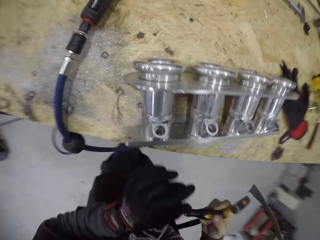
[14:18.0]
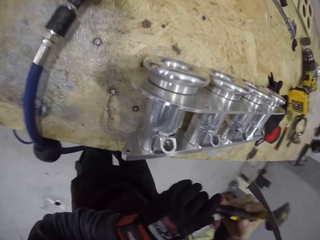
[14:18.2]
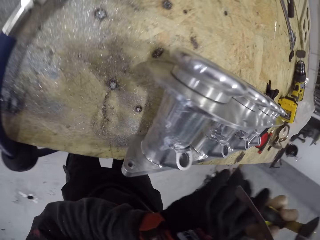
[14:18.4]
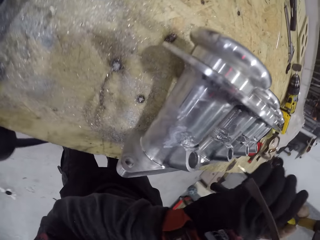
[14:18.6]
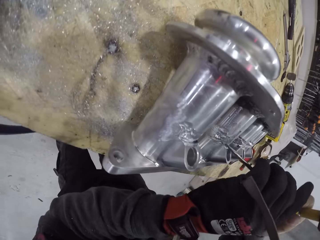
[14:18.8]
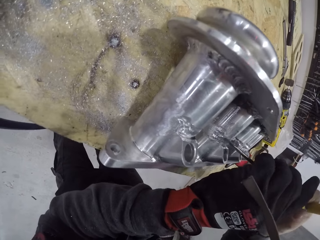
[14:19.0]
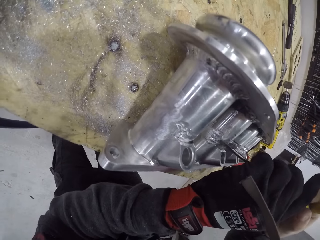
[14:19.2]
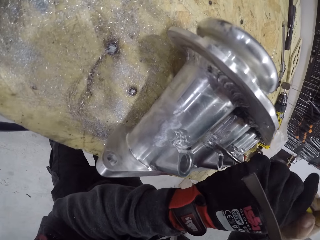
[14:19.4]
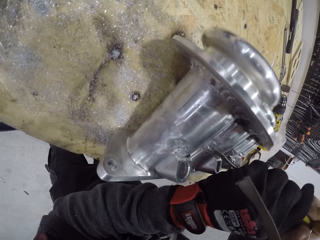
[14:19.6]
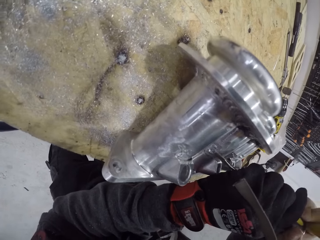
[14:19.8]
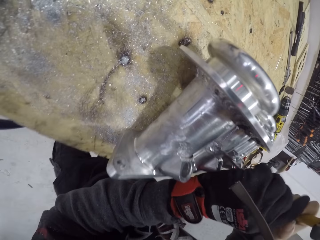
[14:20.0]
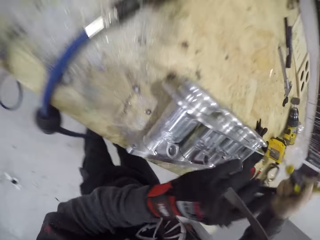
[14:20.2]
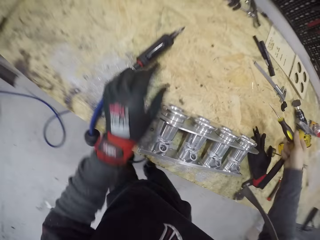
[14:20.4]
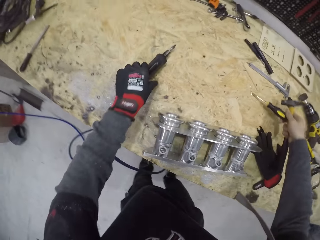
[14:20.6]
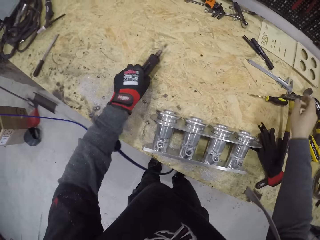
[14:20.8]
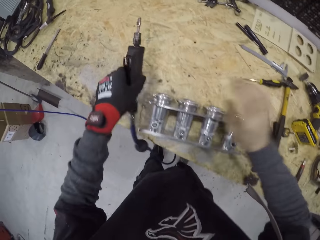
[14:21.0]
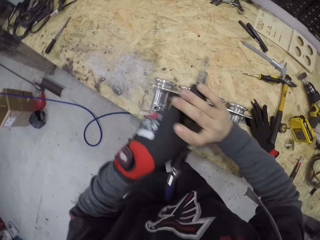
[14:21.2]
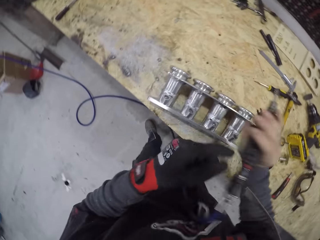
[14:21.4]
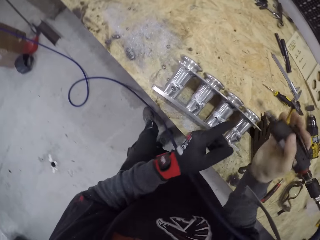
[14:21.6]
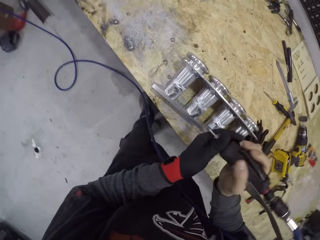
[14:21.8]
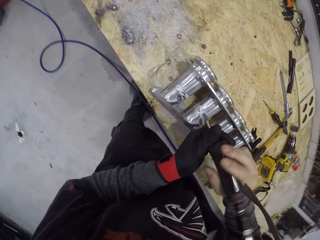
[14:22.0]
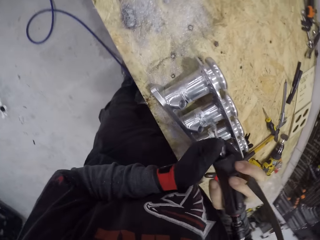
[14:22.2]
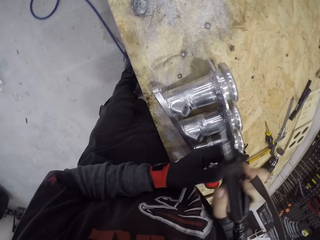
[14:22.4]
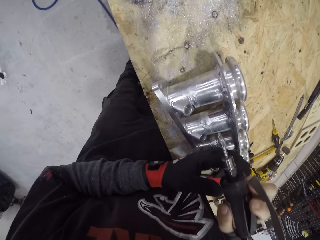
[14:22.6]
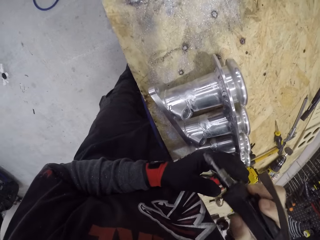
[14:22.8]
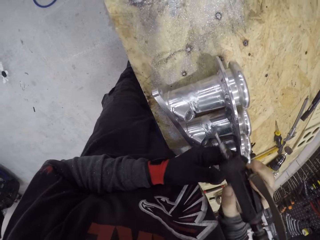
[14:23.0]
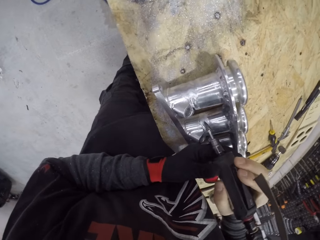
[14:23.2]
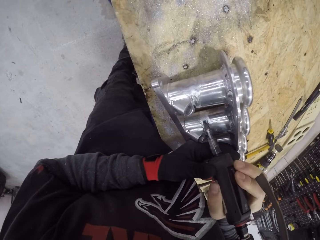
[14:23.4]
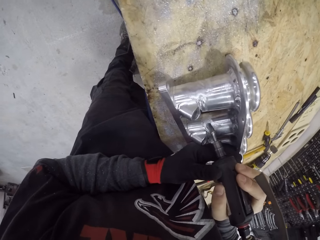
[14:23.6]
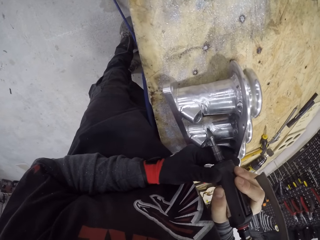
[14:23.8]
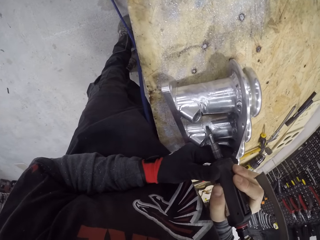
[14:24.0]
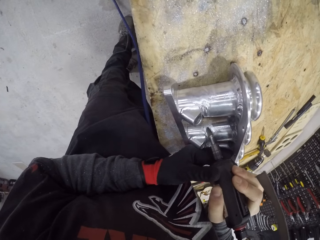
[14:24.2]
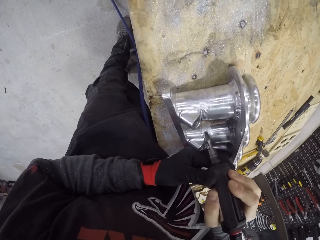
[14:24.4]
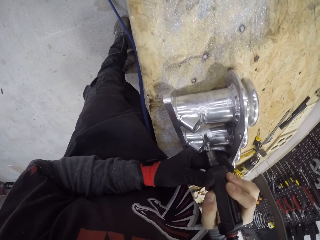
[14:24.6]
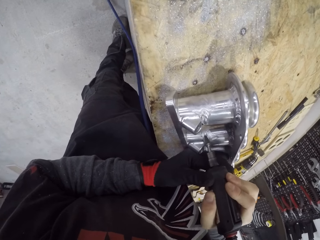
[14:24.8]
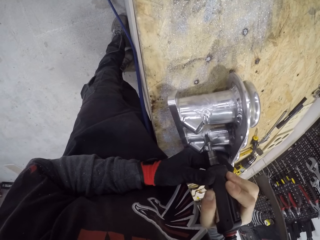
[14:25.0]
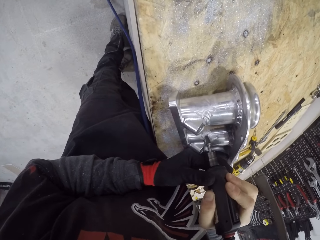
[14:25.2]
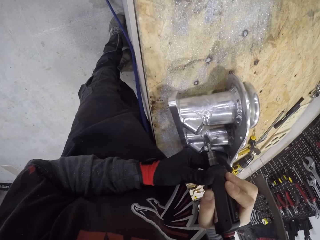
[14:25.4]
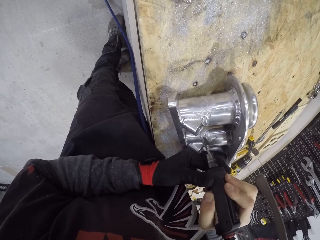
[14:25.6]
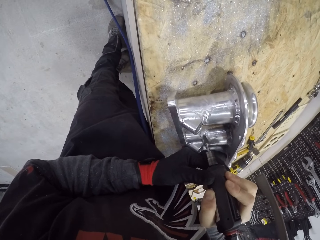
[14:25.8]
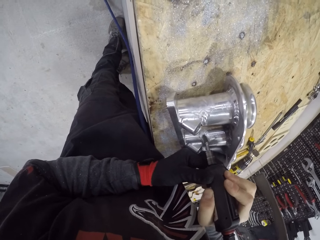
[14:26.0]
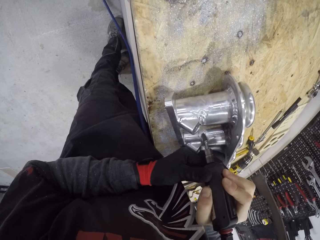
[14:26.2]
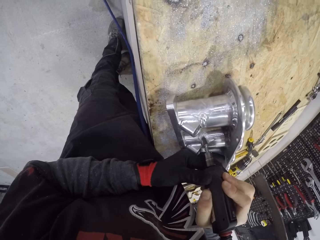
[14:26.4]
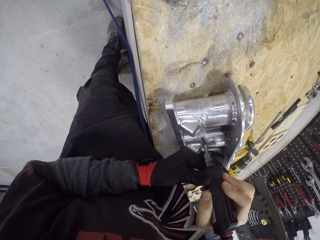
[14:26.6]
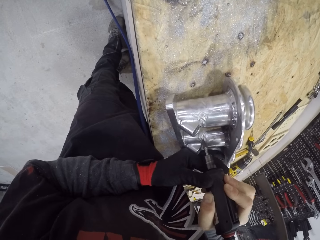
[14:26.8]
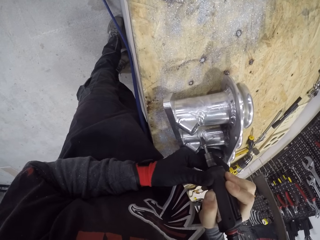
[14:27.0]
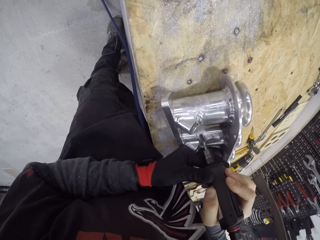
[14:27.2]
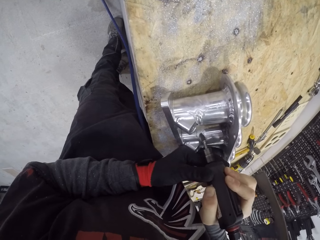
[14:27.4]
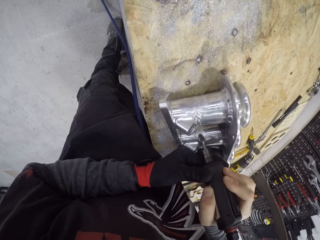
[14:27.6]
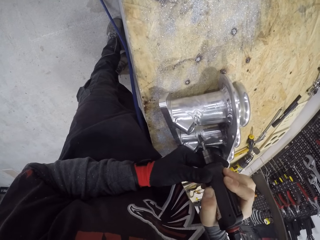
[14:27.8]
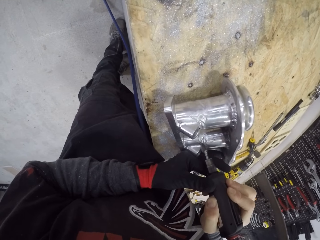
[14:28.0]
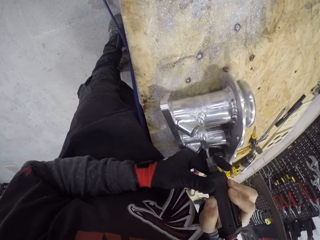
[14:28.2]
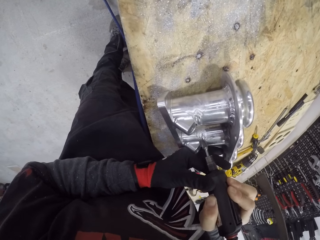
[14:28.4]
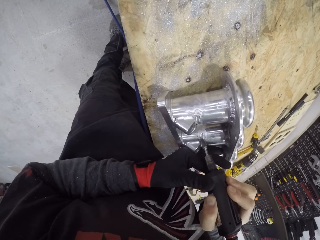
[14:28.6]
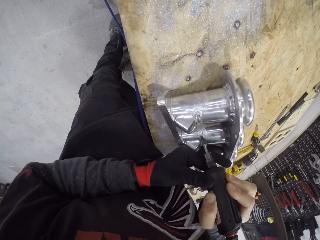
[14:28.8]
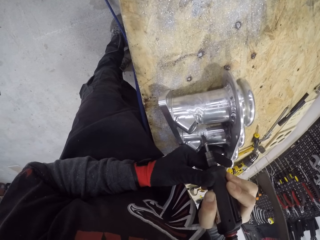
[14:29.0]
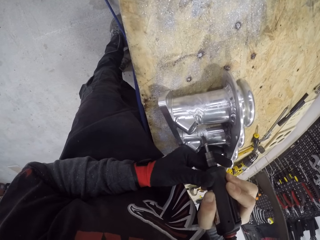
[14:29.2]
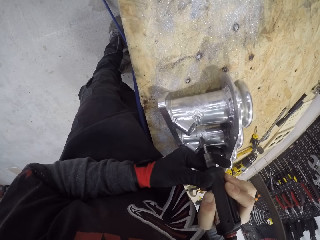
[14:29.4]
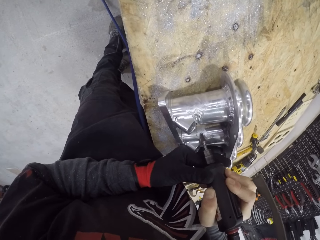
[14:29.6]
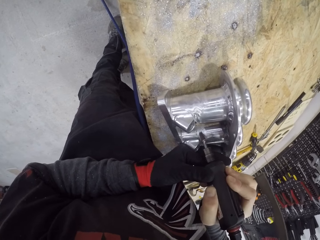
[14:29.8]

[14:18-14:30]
The camera wearer holds the screwdriver to his left hand. He places the tip of the screwdriver on the engine part. He makes a hole in the cylinder. He removes the tip of the screwdriver on the engine part. He drops the screwdriver in his right hand on the work bench. He grabs a drilling machine or grinder with his left hand. He passes the drilling machine to his right hand. He holds the drilling machine with both hands. He holds the drilling machine with his right hand. He holds the drilling machine with both hands. He smoothens the engine part with the drilling machine.

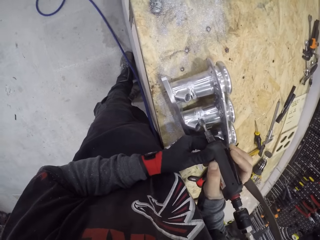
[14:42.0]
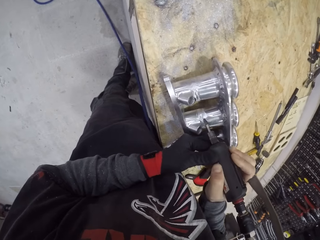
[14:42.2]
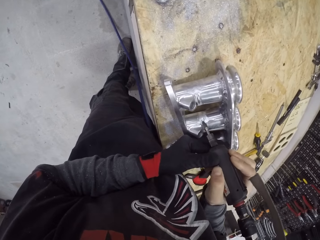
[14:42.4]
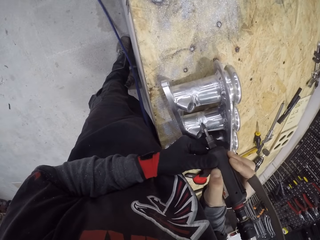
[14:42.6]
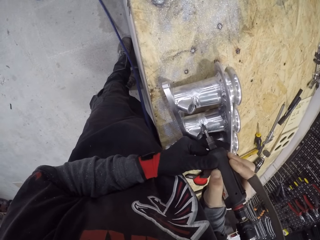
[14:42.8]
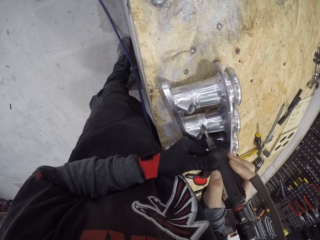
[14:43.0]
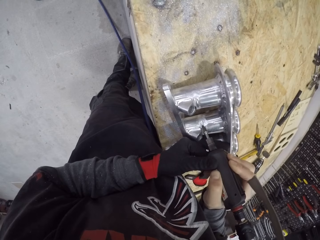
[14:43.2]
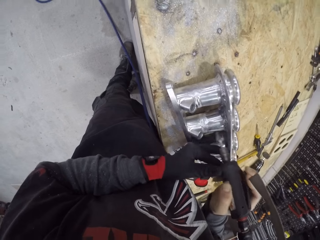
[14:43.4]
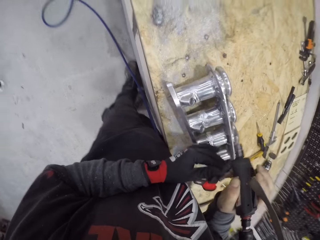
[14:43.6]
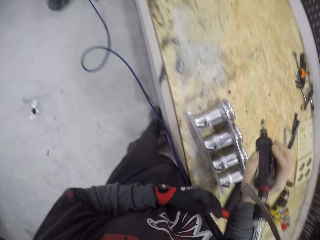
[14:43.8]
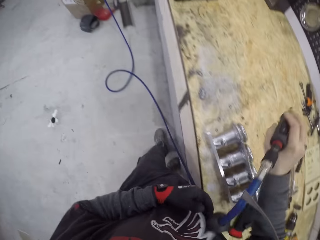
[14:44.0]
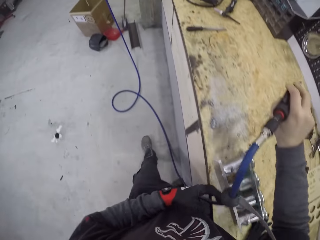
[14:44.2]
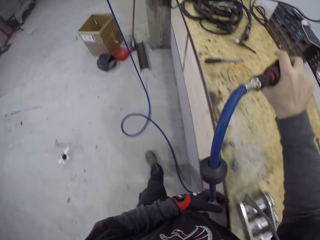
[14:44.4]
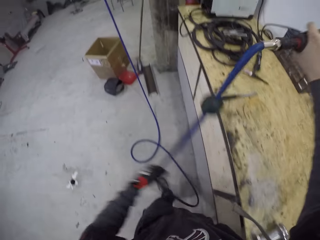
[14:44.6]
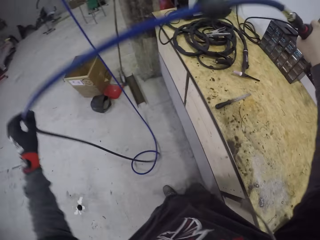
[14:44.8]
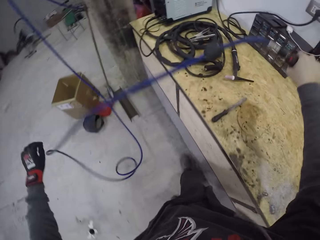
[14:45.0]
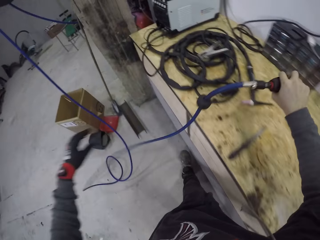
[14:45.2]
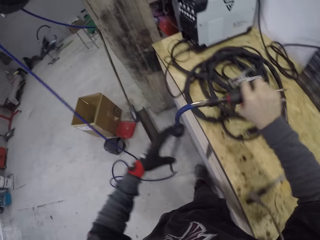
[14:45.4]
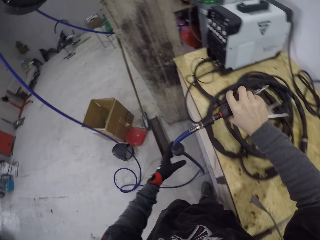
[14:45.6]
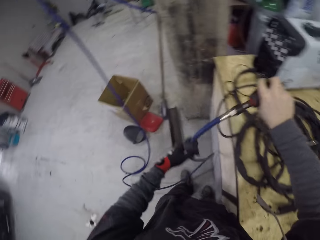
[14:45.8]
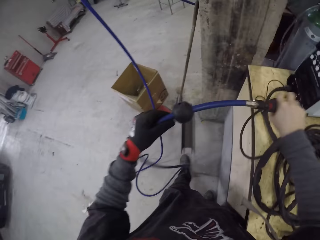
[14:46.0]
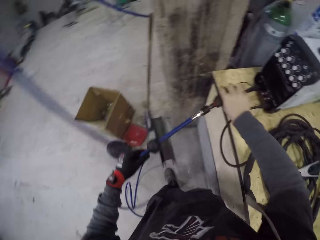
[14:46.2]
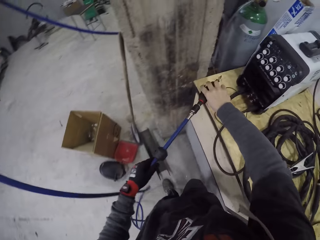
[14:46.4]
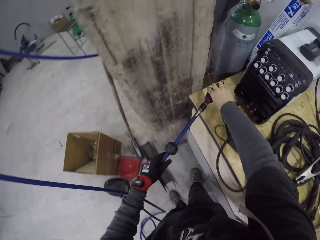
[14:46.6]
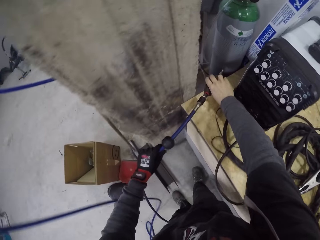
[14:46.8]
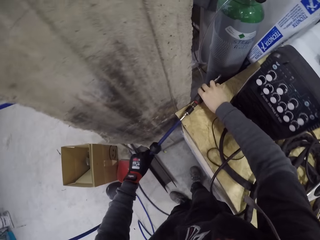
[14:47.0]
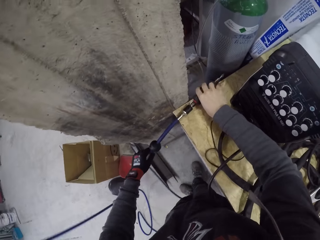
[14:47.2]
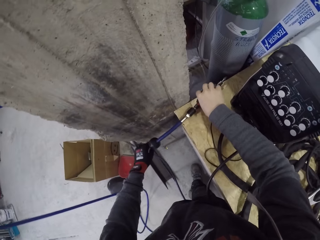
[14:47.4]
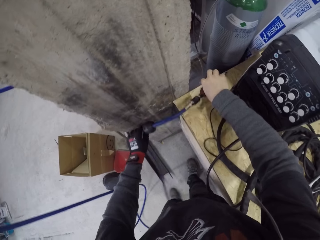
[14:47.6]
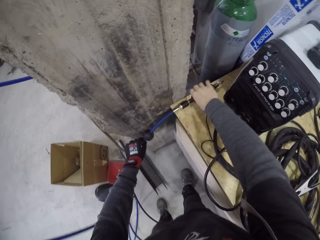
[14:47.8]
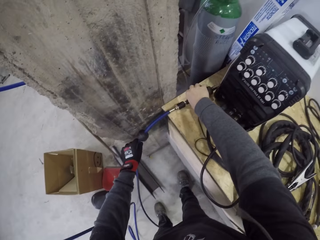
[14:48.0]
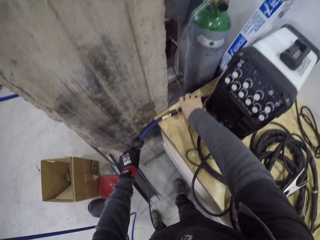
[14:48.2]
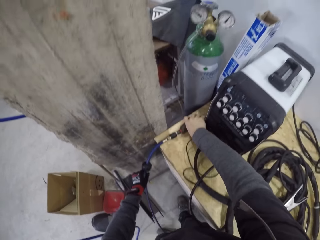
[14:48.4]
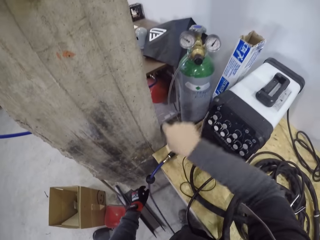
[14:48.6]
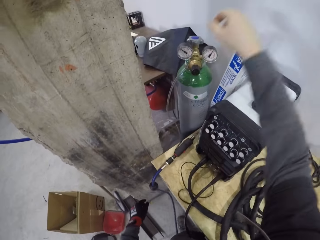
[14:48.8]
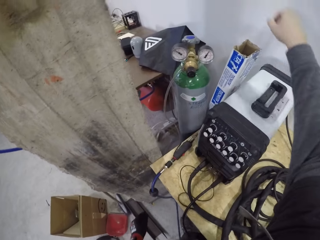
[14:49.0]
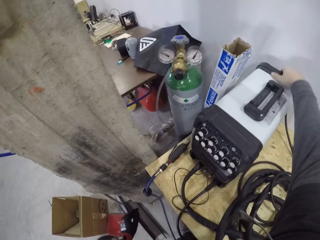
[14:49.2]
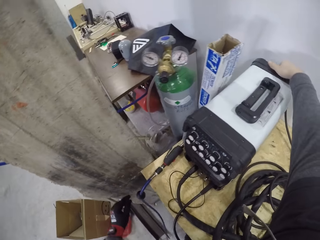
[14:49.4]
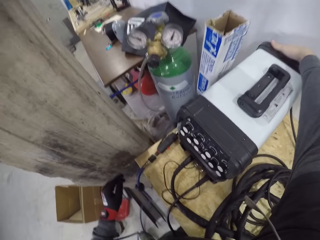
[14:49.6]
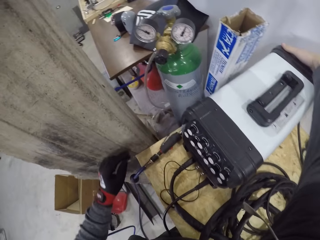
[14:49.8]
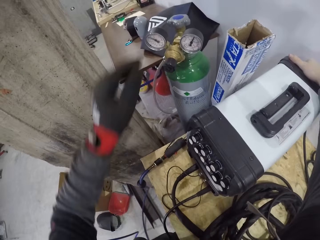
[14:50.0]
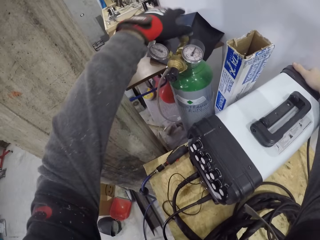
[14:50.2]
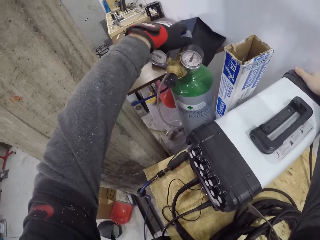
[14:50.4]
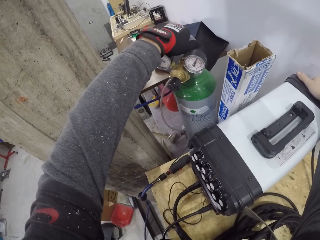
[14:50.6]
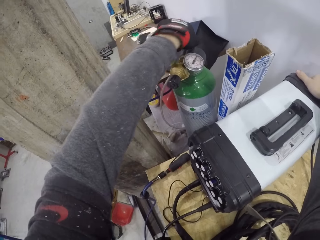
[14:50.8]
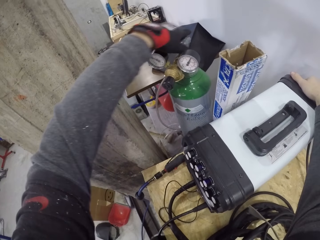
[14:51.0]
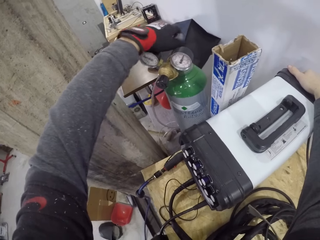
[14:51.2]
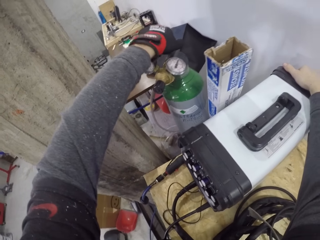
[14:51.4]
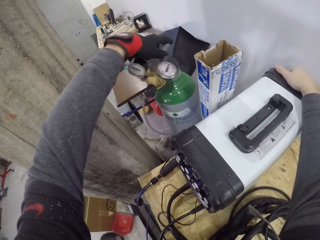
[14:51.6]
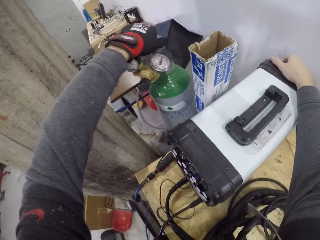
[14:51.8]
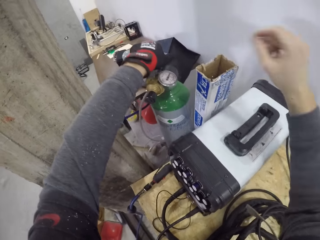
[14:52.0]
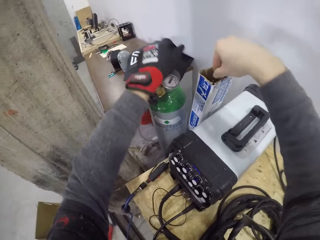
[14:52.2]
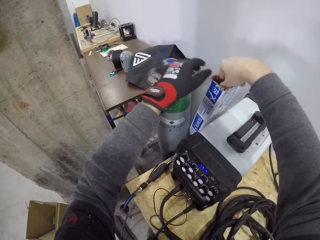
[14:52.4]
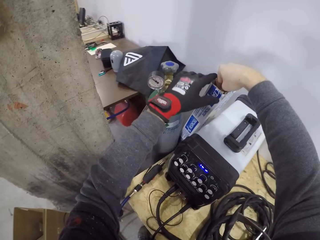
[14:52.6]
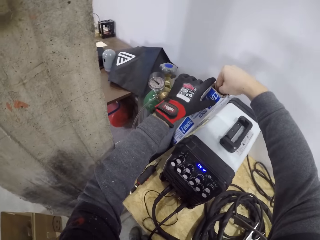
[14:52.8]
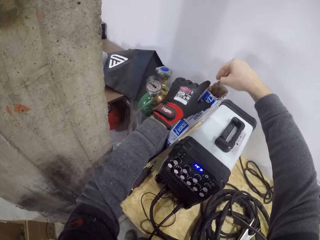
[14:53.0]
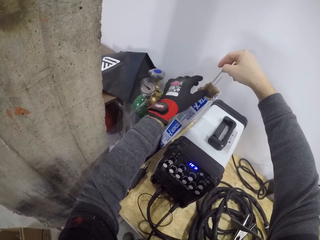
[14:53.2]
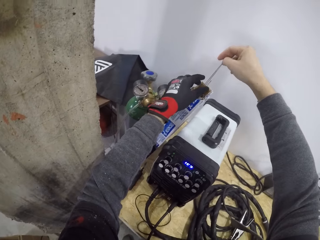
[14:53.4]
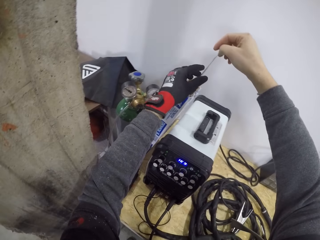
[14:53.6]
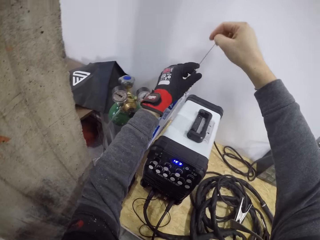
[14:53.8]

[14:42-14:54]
The camera wearer stares at the cylinder. He grinds the cylinder. He walks around the workshop. He moves the drilling machine cord with his left hand. He does so again. He drops the drilling machine in his right hand on the workbench. He touches the back of an electrical machine. He turns on the welding machine. He turns the valve on a gas cylinder with his left hand. He inserts his right hand into a pack of lead. He touches the pack of lead with his left hand. He pulls out a strip of lead with his right hand.
